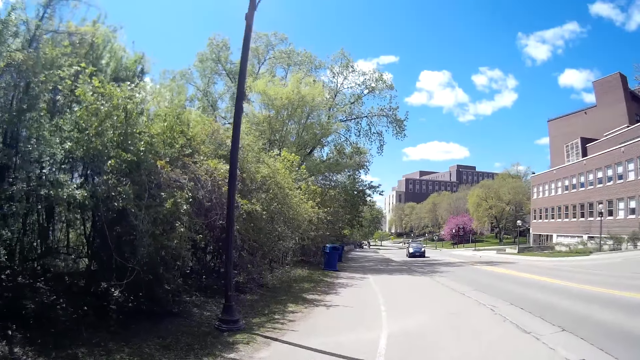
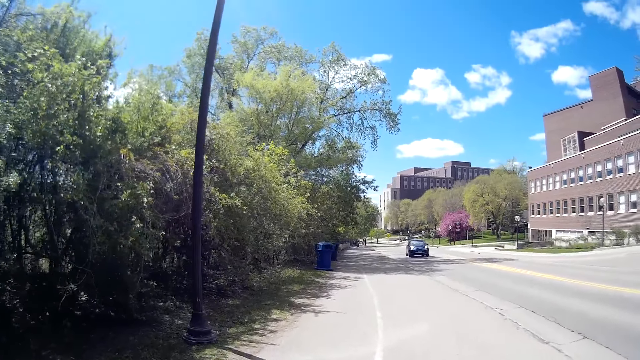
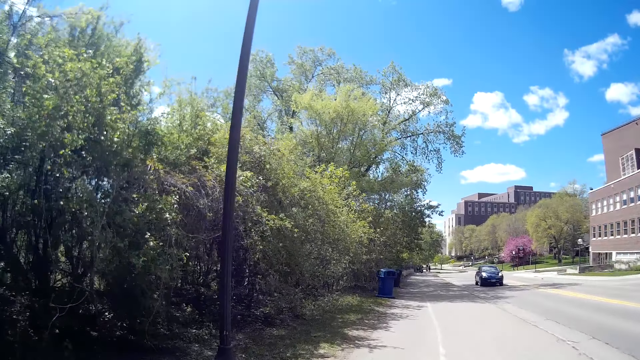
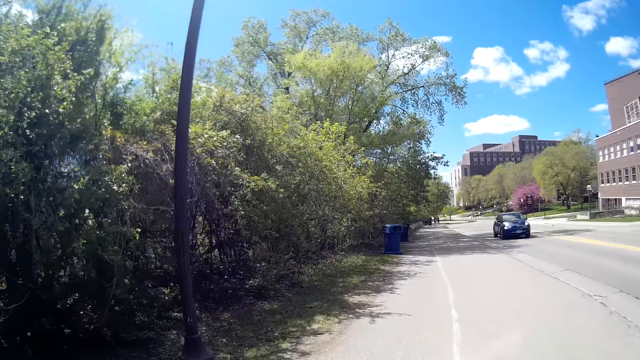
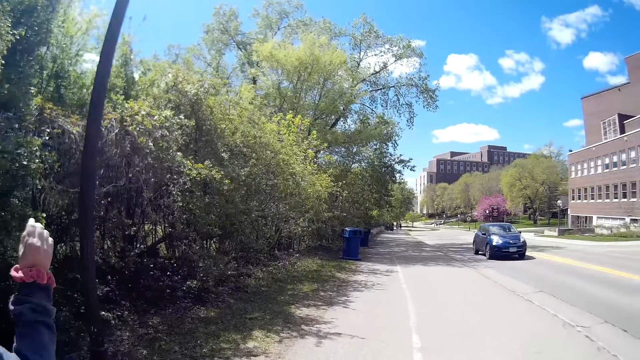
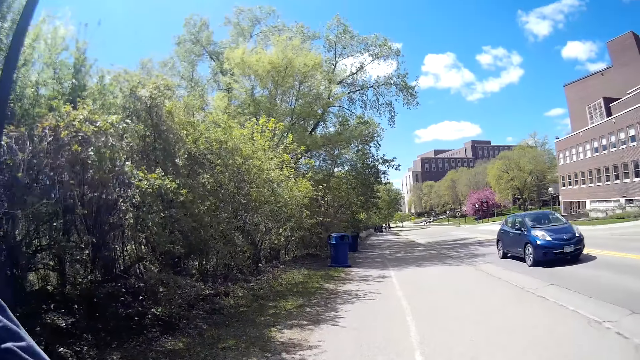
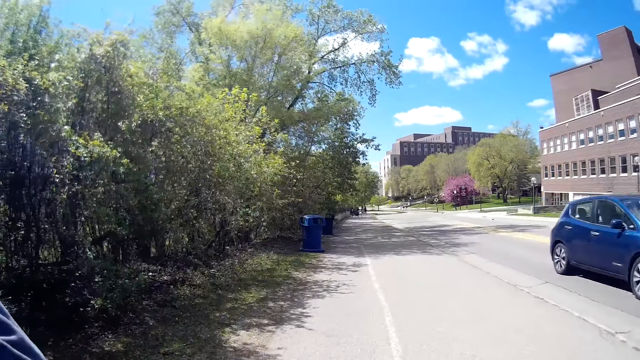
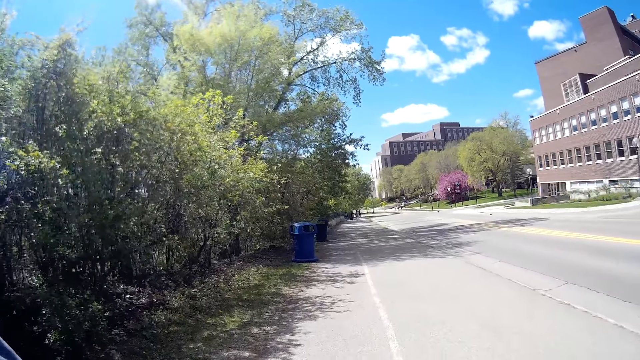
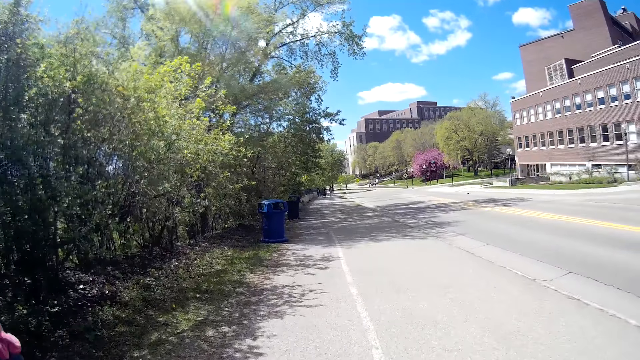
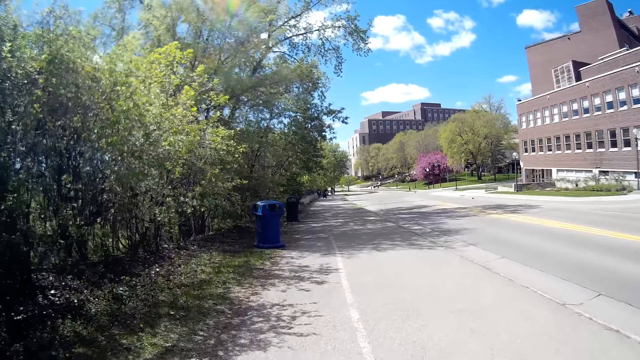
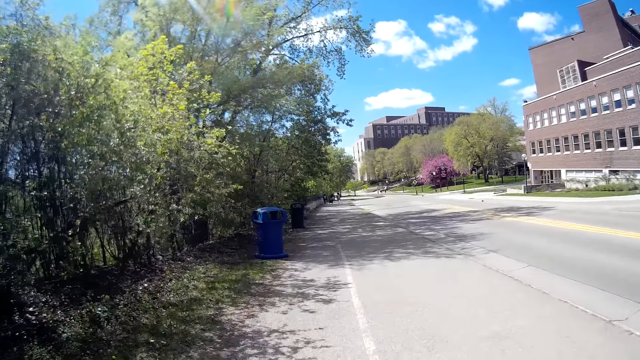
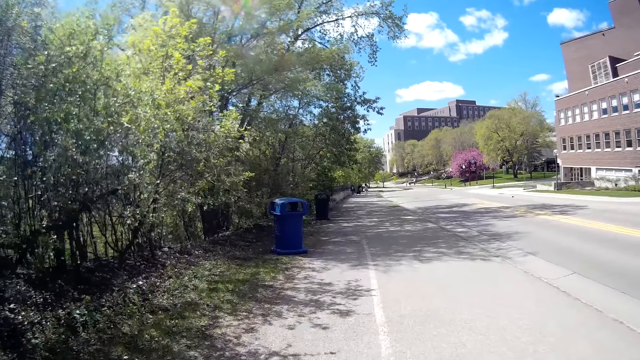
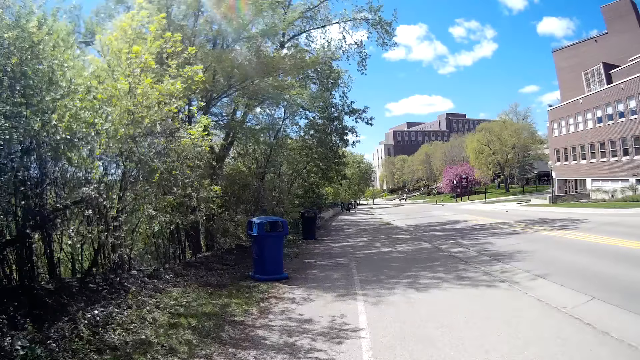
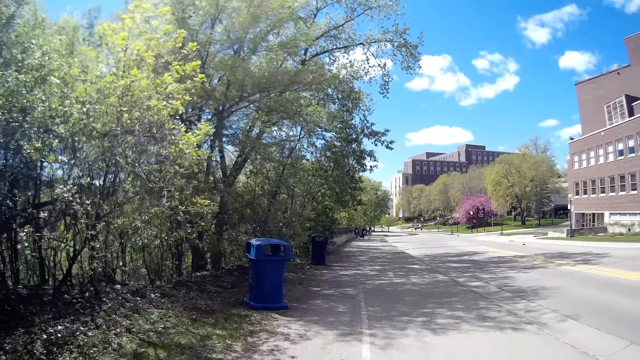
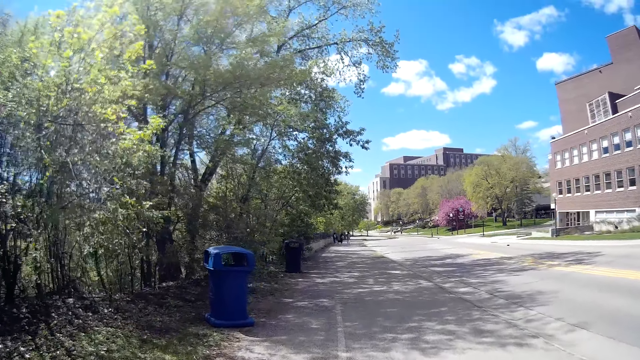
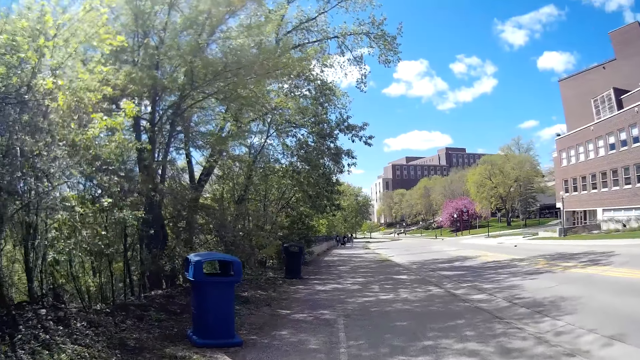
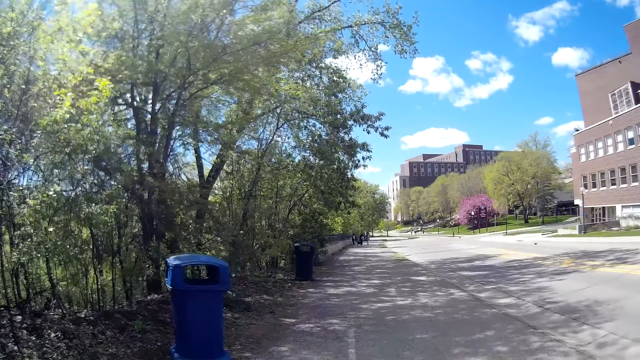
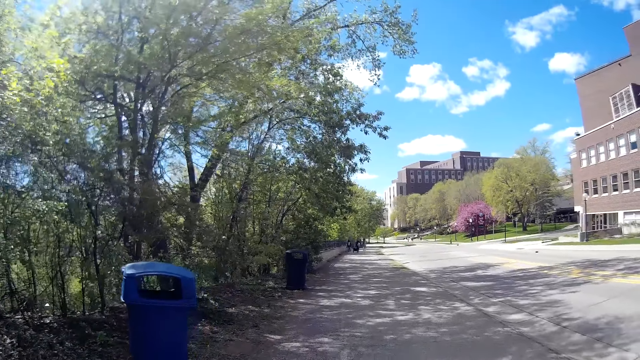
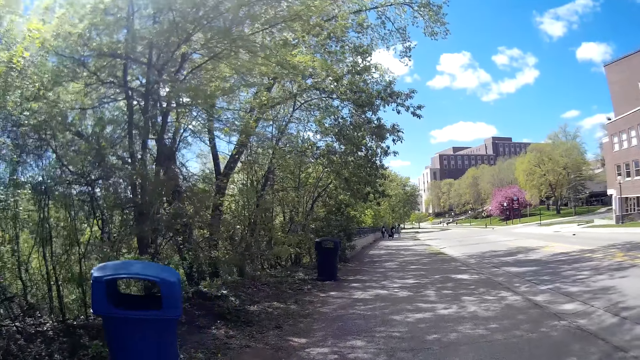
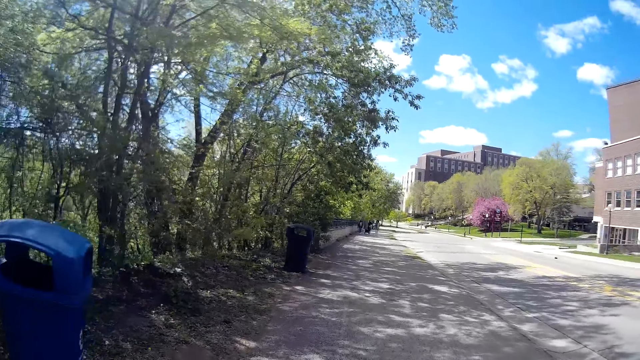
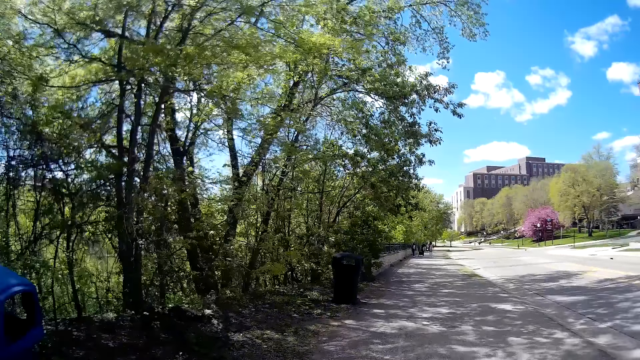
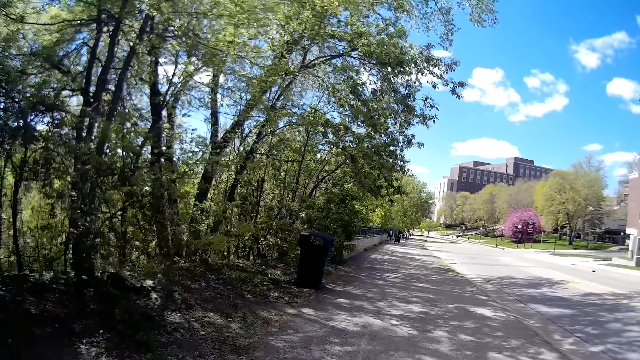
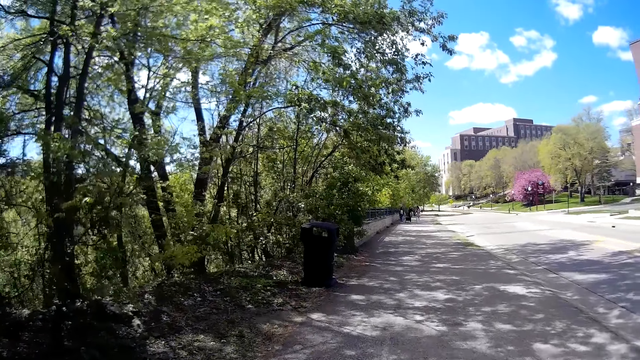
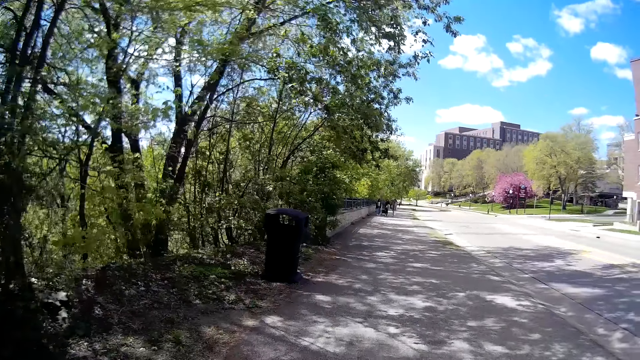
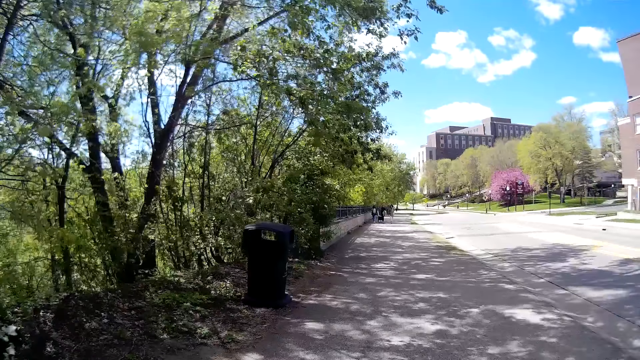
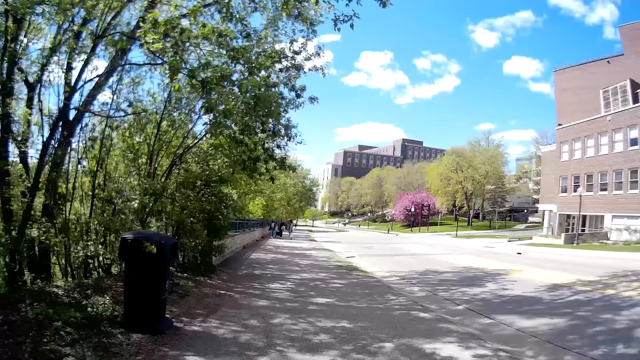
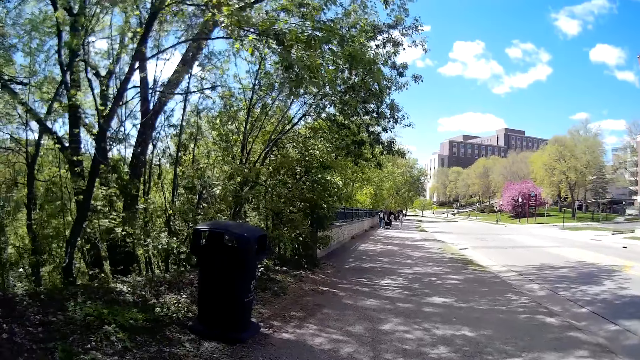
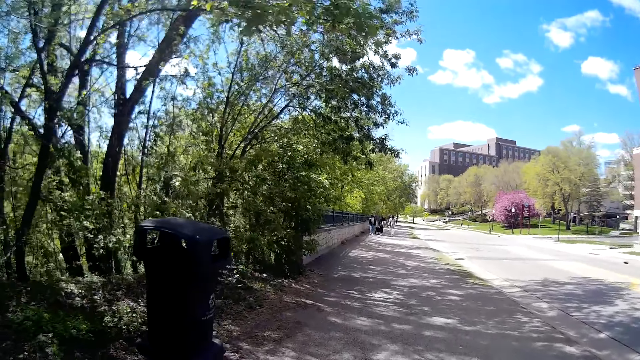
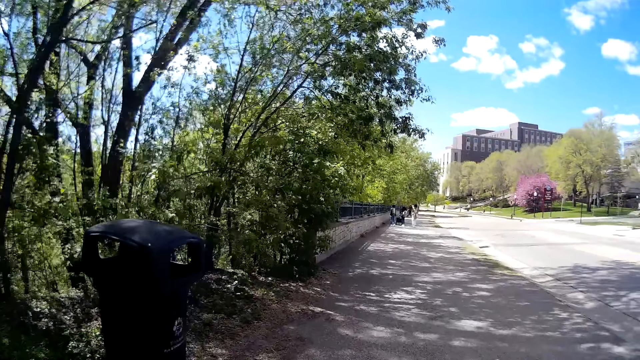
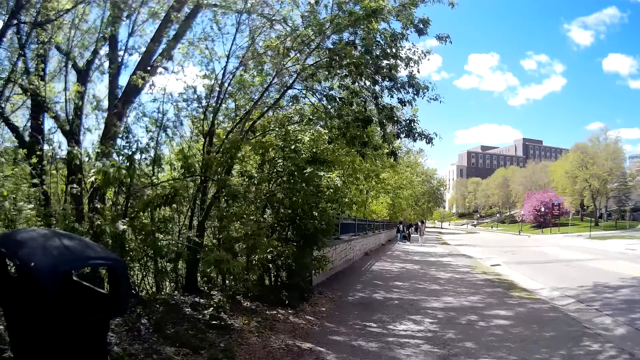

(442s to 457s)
A blue car drives past the camera wearer. They converse with the woman.

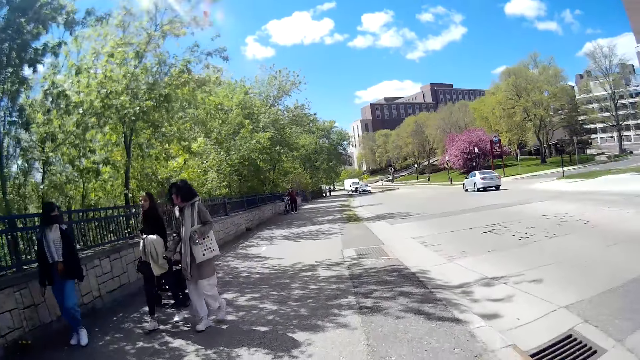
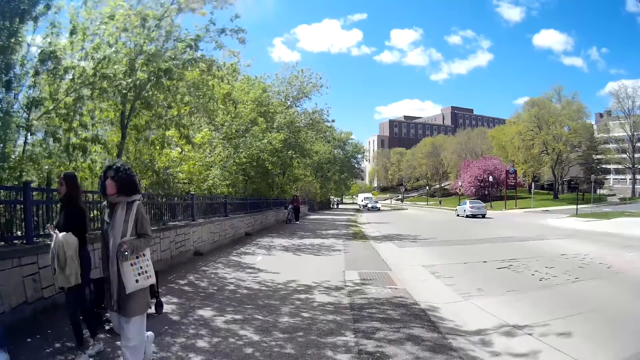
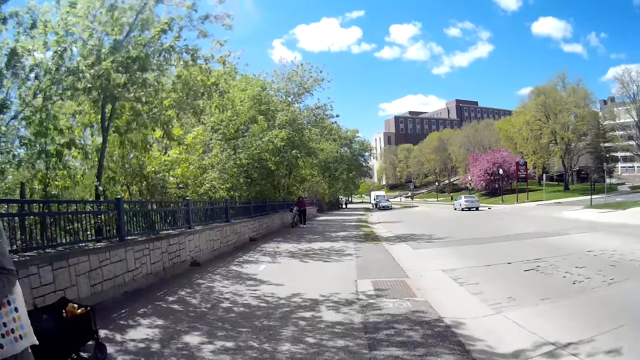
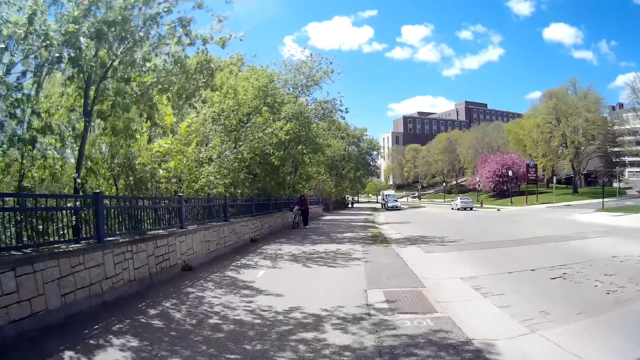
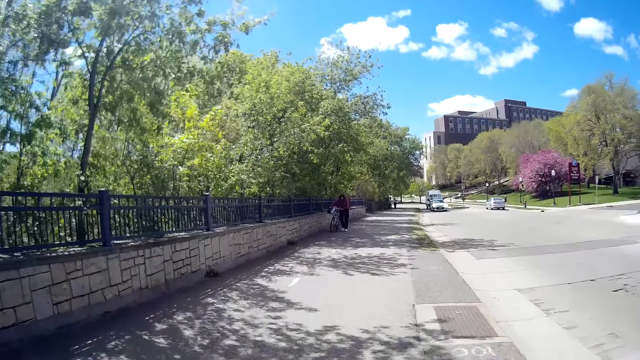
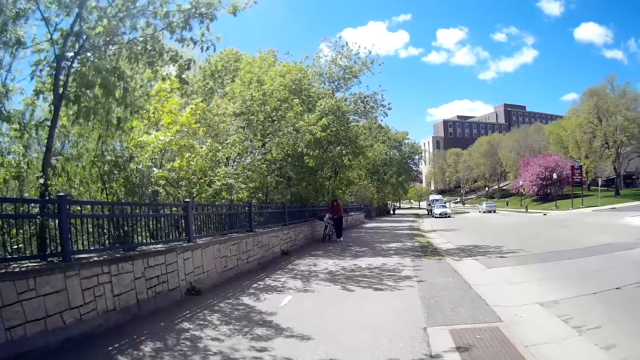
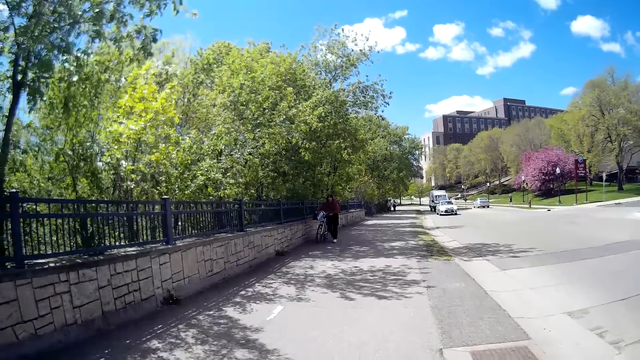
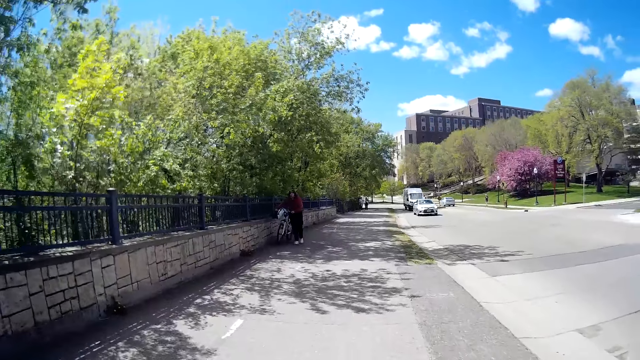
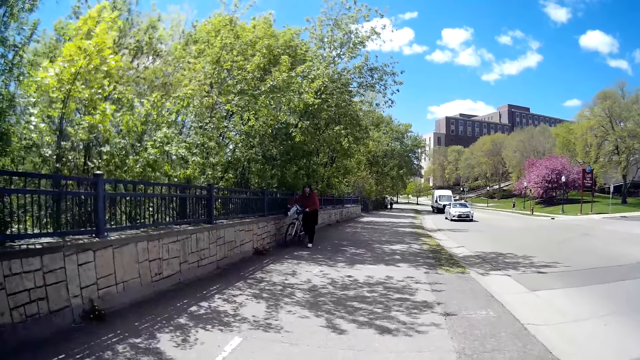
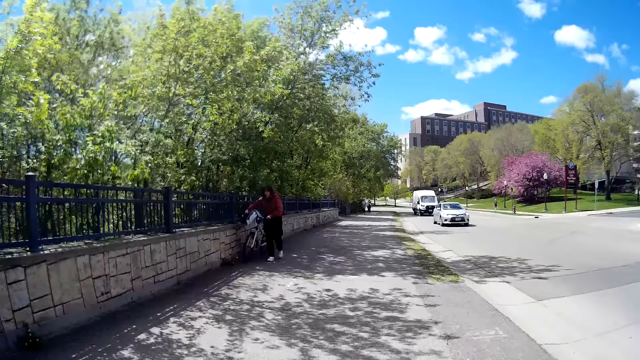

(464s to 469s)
Three women walk past the camera wearer.
